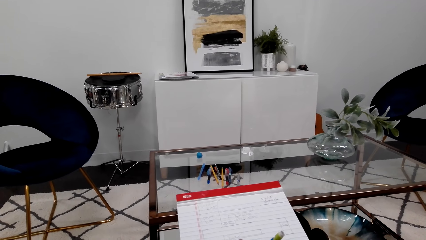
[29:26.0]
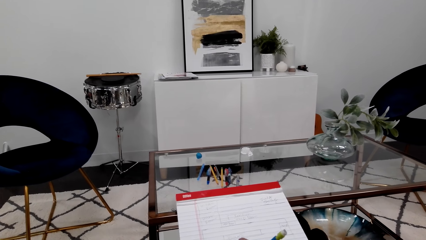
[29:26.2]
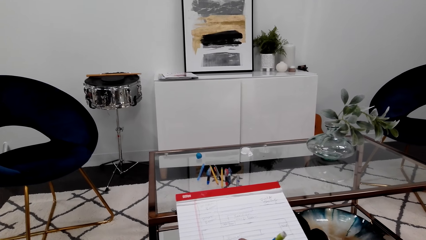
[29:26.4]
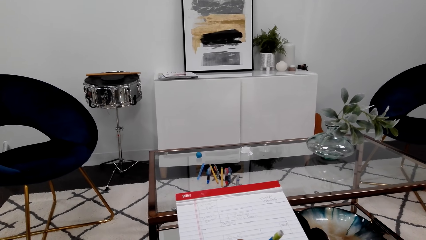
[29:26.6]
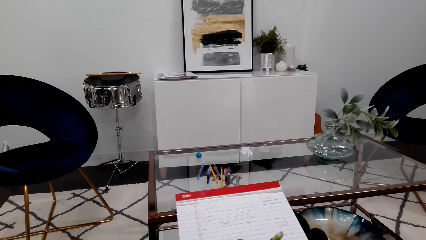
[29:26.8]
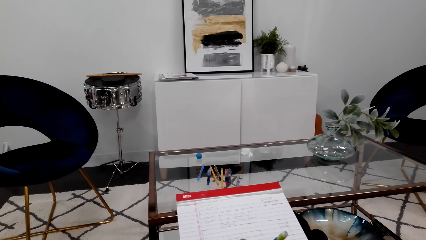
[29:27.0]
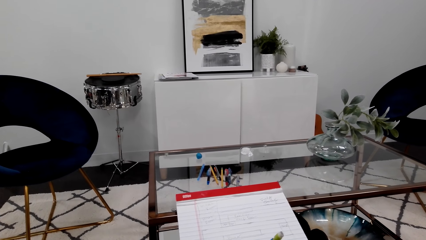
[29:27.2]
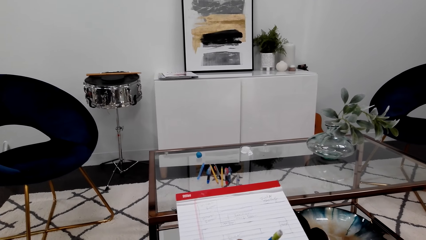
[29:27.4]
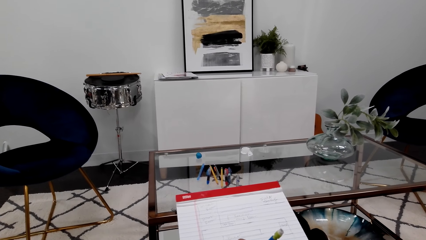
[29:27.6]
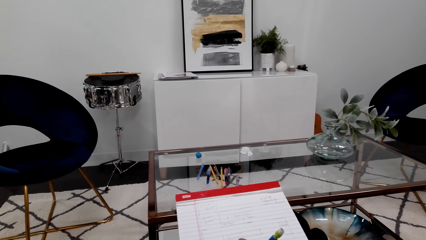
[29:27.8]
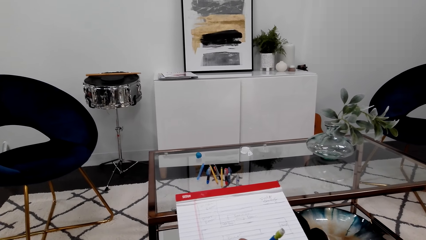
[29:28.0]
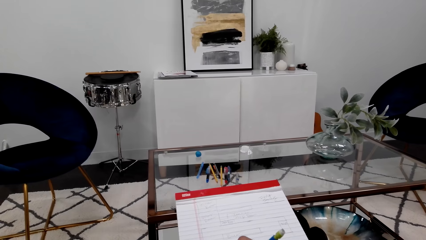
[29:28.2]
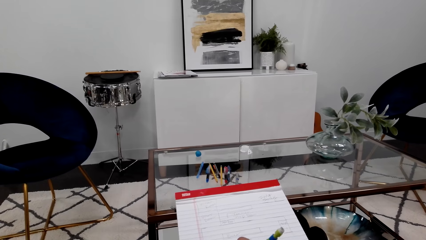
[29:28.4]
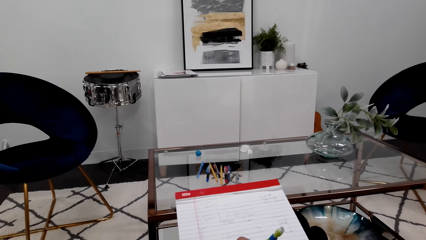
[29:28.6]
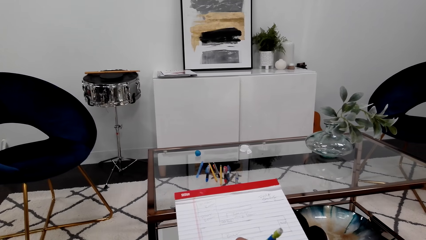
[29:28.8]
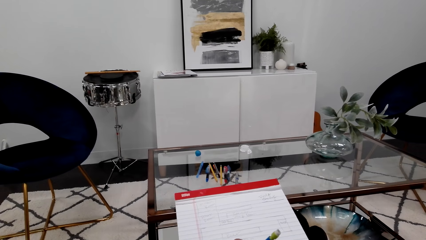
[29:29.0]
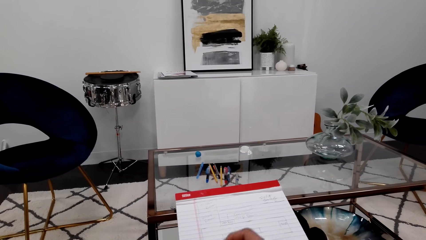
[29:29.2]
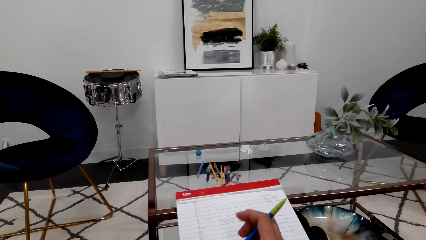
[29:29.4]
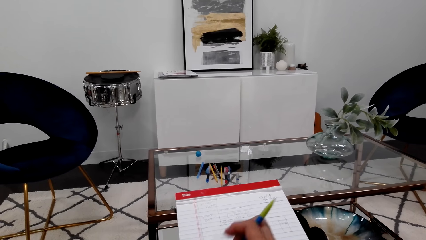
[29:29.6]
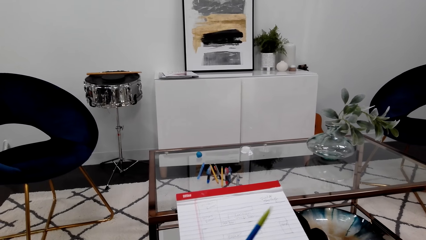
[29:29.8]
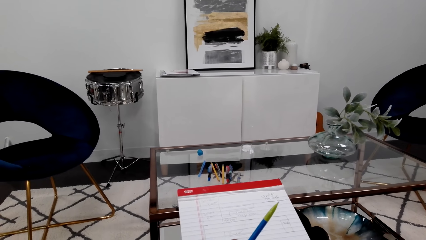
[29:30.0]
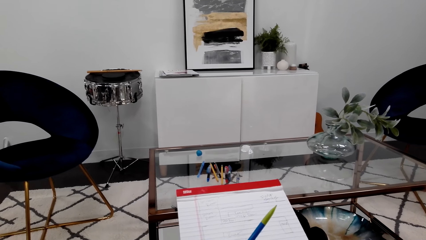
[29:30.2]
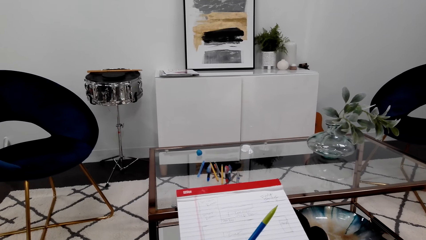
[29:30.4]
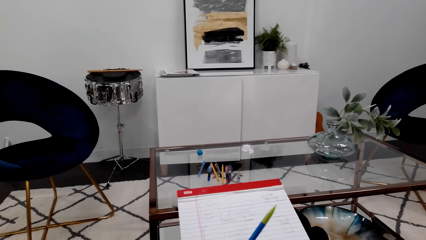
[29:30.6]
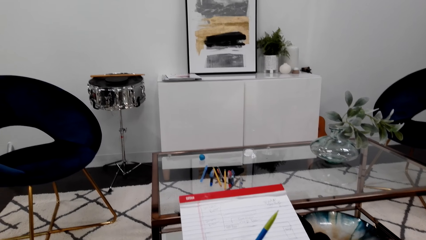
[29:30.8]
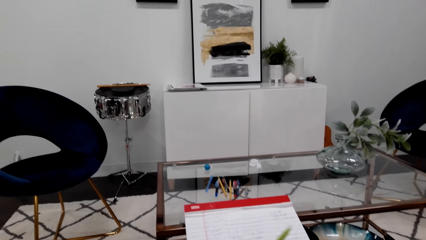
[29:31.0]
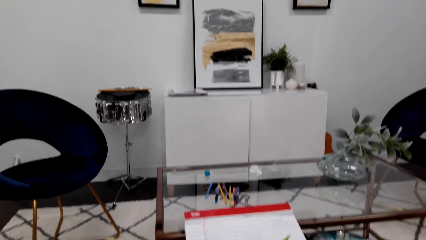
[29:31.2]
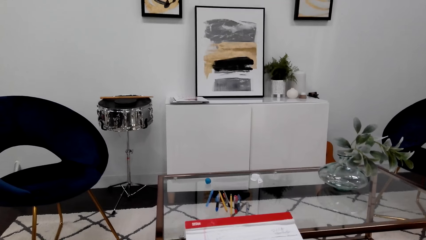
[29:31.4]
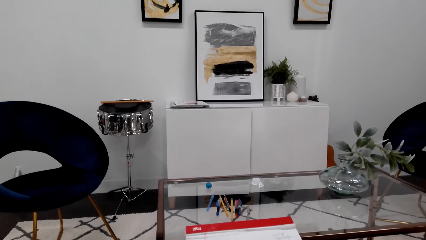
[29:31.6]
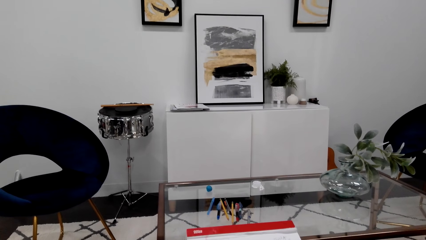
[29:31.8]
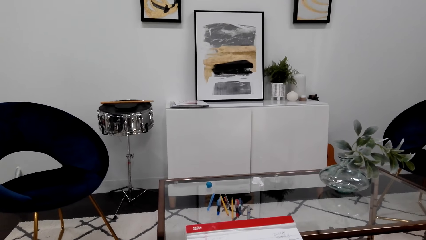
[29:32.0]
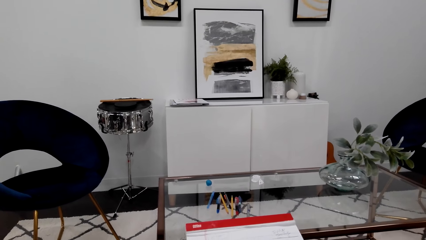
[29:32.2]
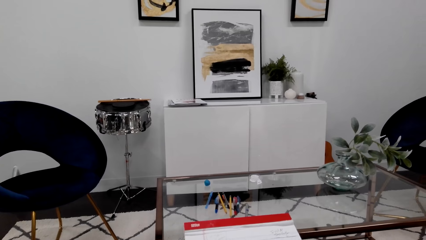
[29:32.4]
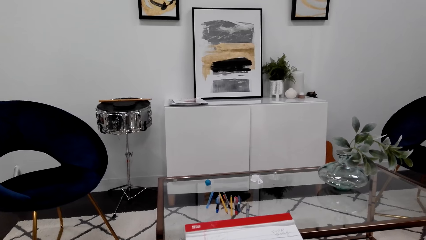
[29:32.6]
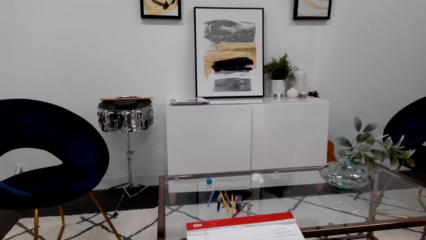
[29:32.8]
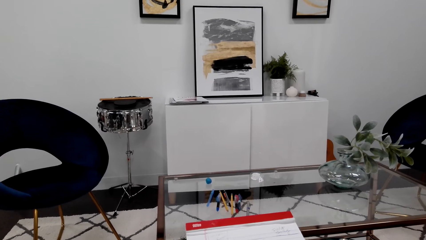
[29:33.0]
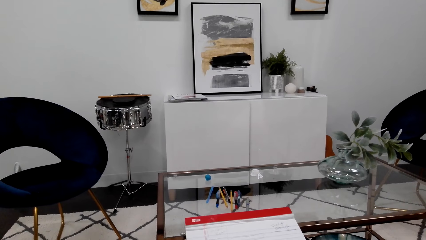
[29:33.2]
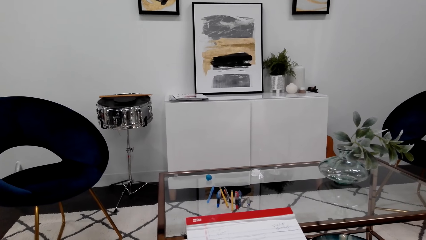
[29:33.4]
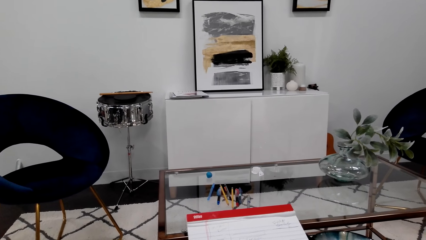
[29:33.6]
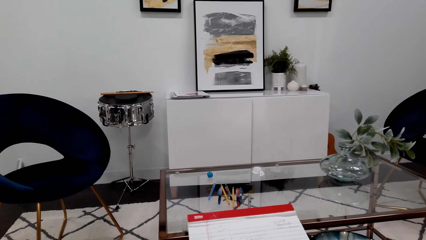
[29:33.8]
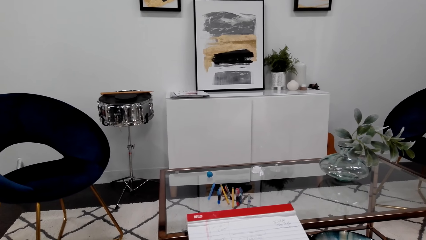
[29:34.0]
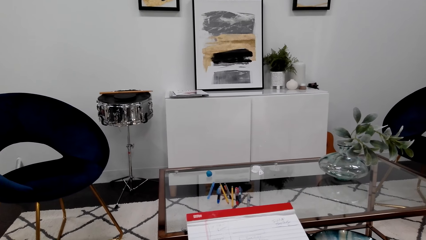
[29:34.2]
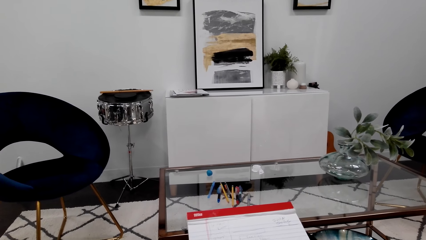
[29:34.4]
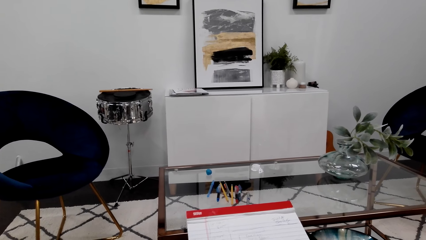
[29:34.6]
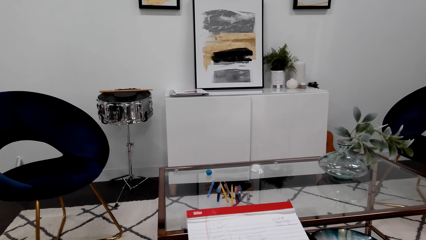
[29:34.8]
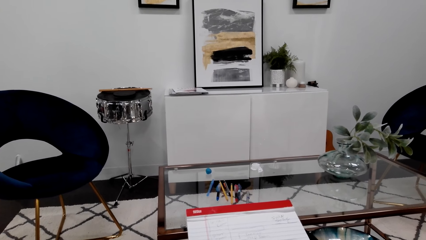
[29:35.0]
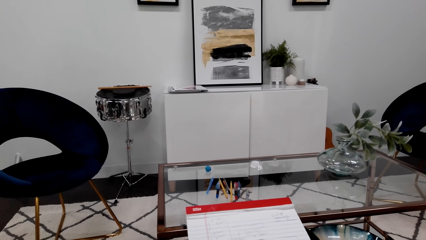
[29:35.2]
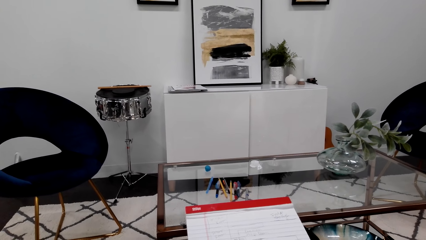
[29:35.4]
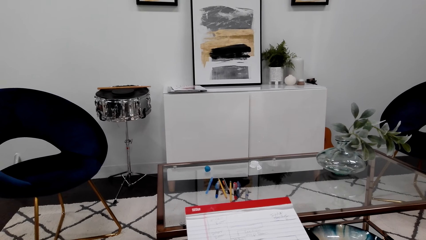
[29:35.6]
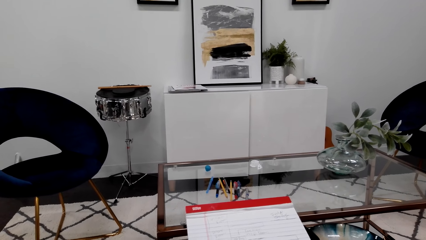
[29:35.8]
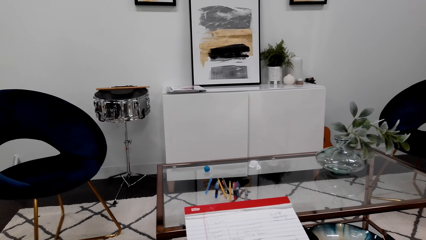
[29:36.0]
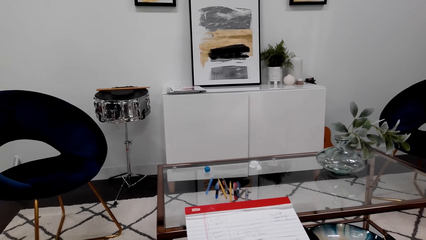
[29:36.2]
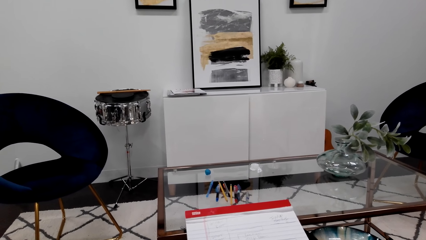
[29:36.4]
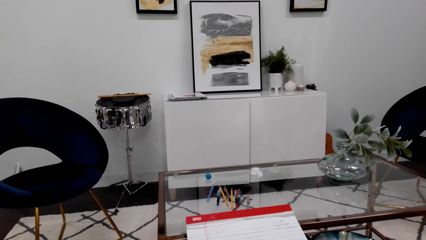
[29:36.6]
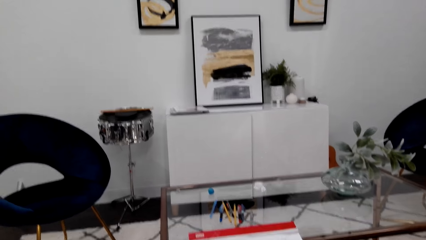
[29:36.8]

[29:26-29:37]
The camera wearer rubs the book. They converse.

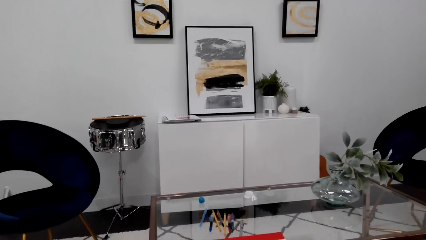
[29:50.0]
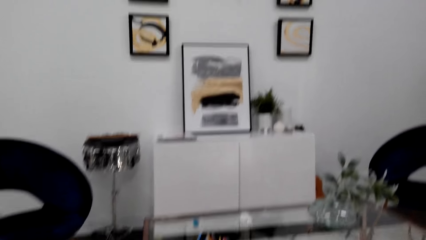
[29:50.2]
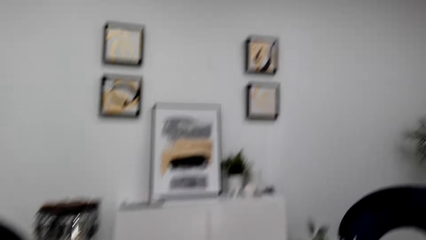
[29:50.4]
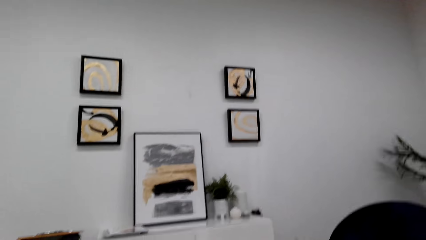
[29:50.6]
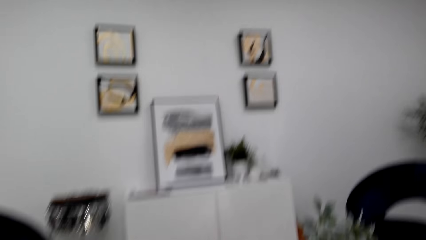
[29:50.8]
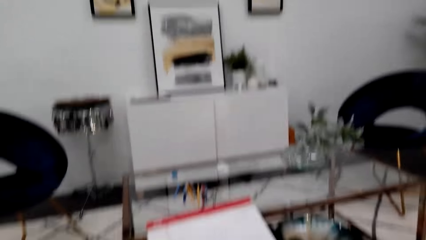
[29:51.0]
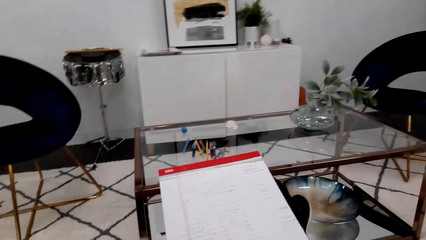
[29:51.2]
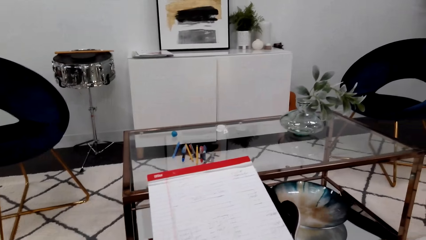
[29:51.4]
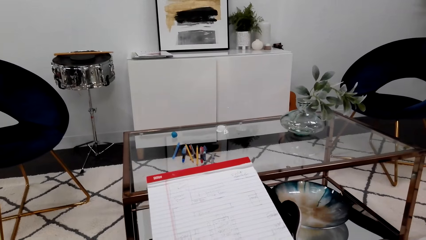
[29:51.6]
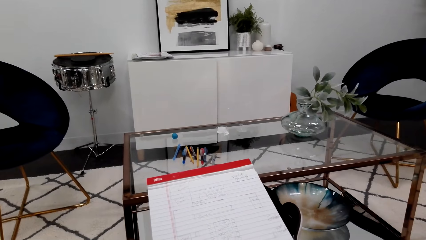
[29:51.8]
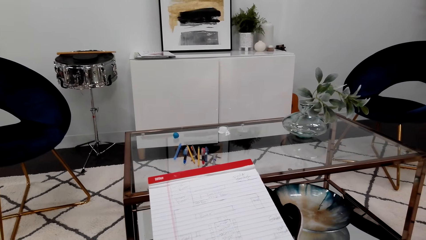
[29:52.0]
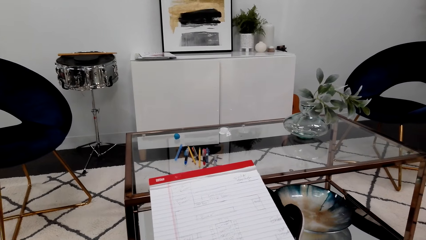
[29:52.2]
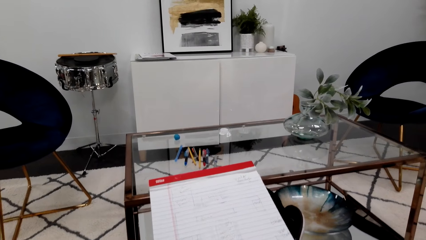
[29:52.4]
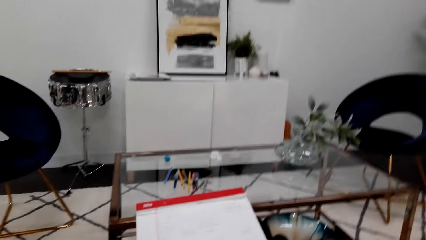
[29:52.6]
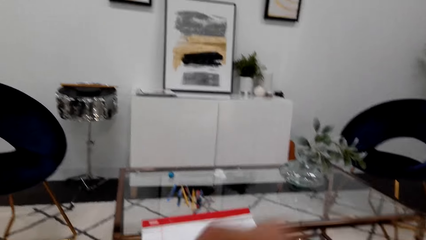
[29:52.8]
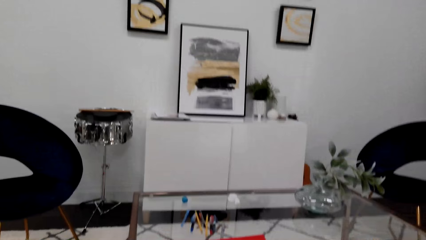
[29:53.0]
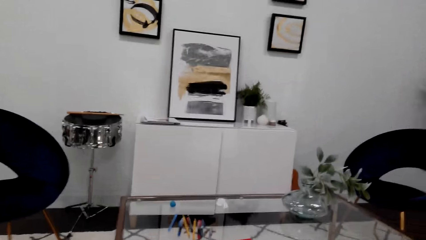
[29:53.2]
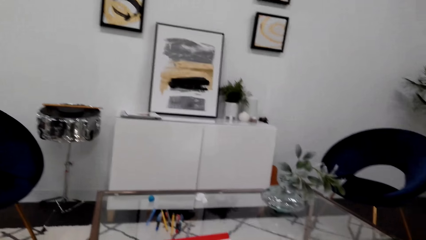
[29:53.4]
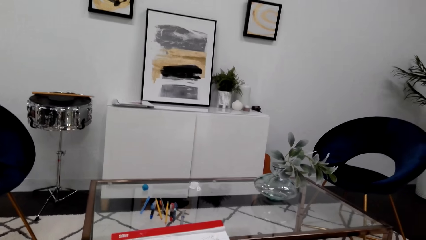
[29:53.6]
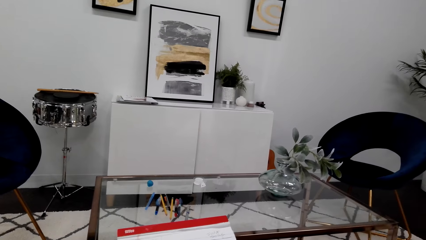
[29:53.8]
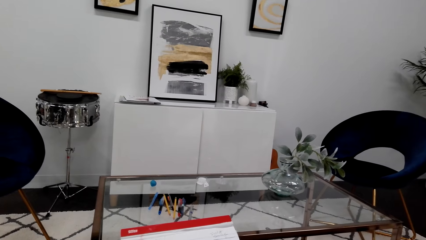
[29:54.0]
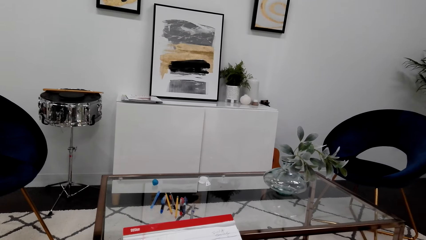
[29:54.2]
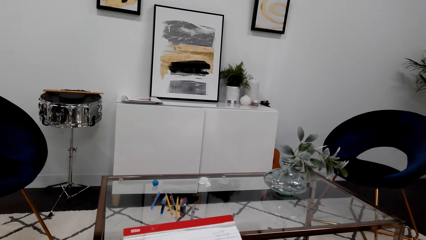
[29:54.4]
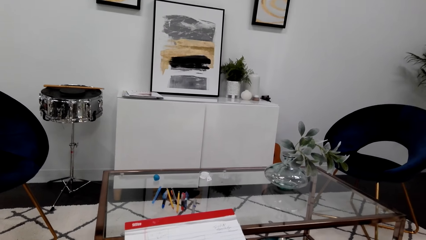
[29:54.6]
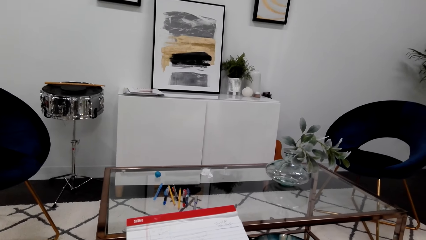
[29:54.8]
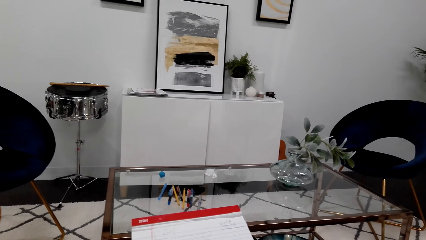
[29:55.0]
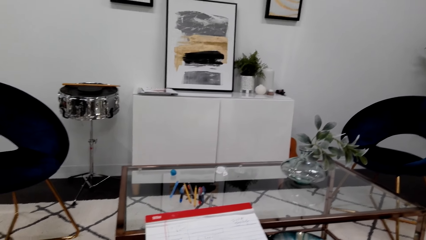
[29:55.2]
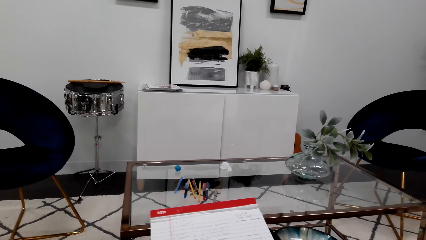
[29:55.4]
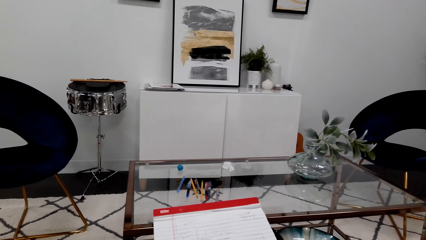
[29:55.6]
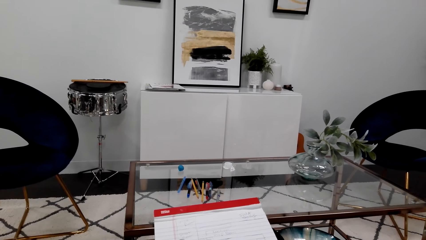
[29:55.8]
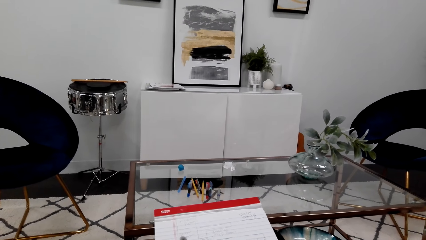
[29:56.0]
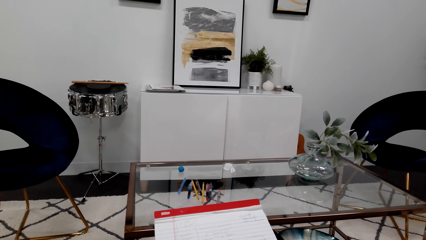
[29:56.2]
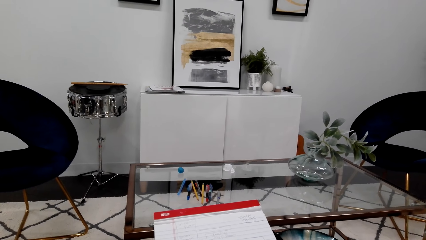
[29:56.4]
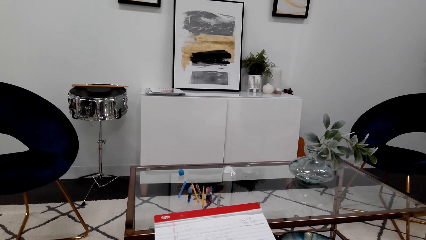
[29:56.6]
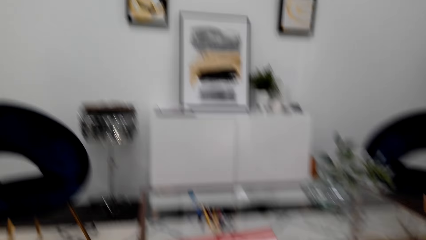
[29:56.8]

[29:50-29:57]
The camera wearer looks at the book.
